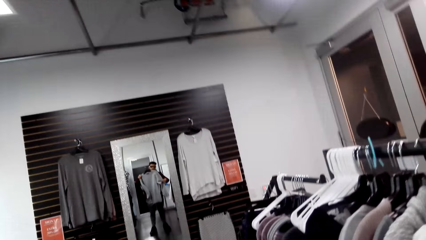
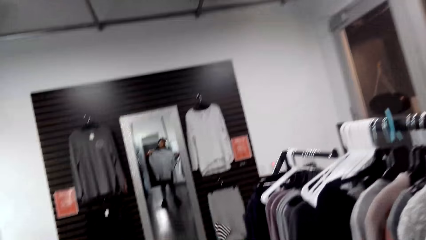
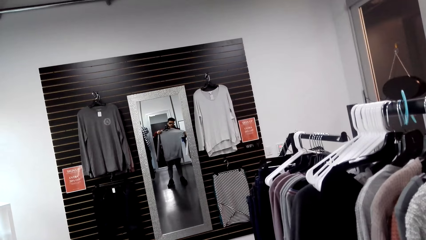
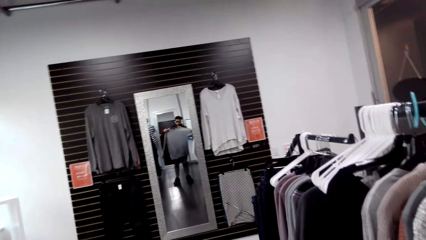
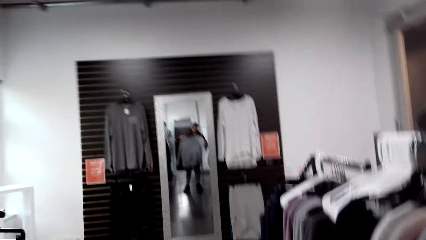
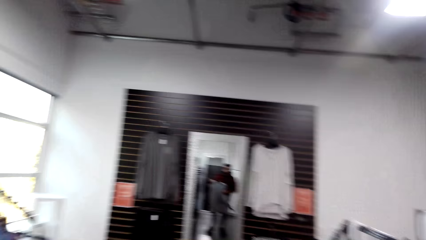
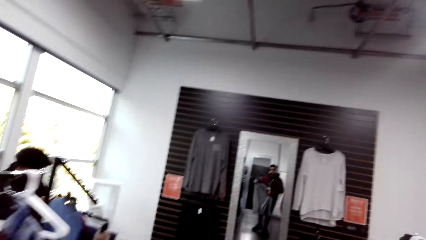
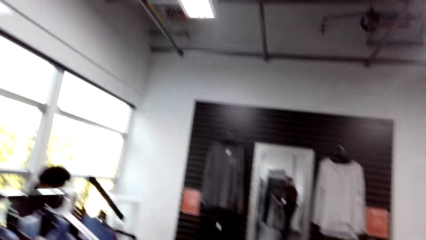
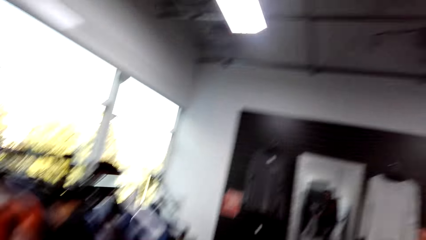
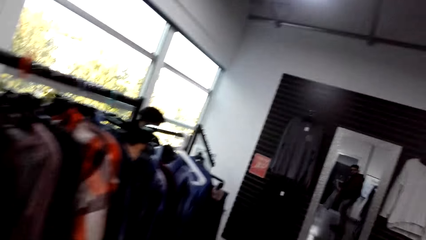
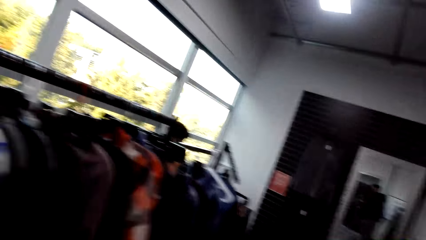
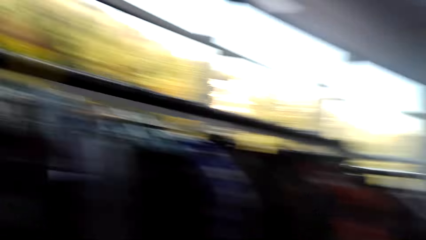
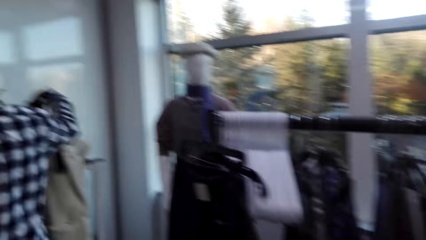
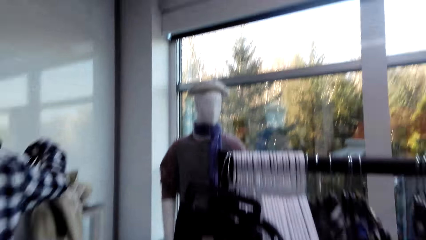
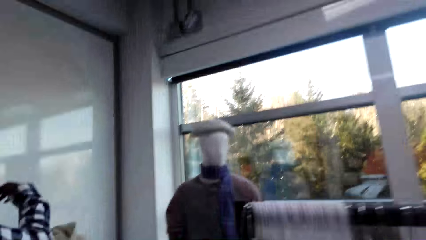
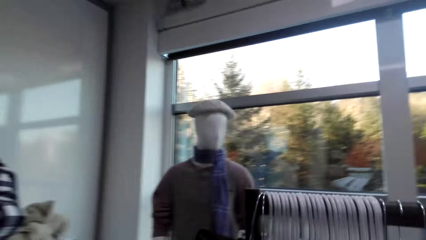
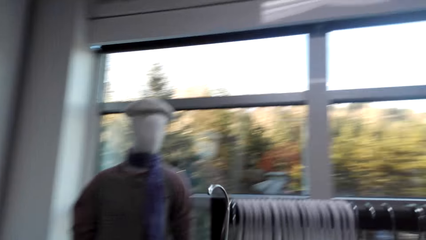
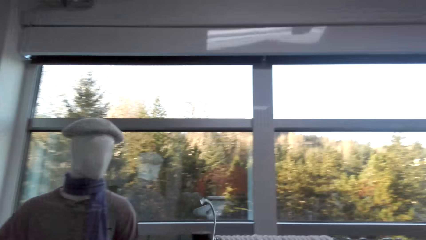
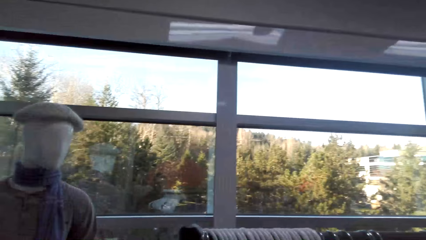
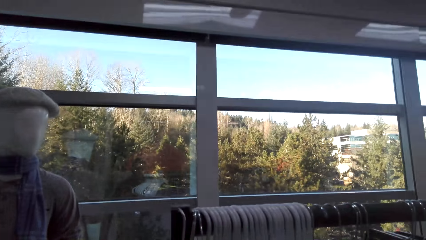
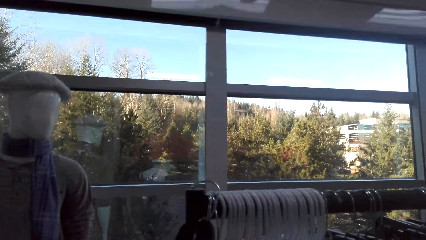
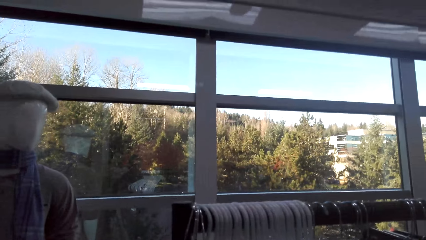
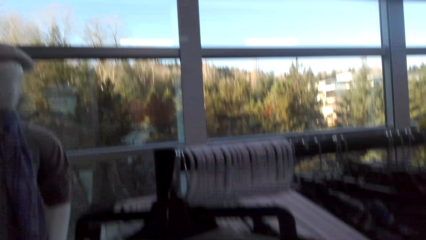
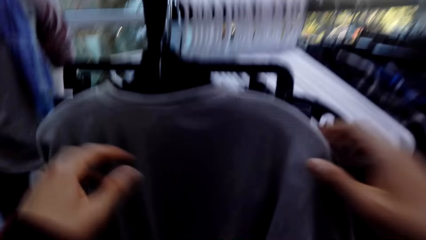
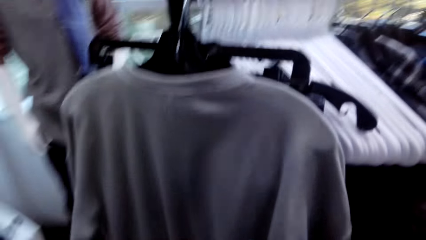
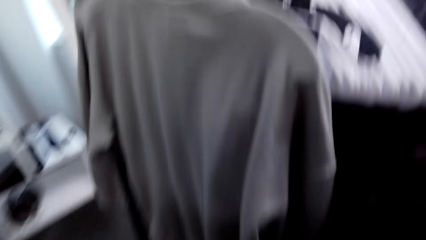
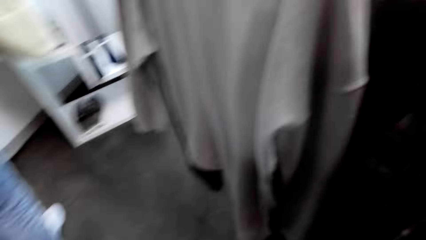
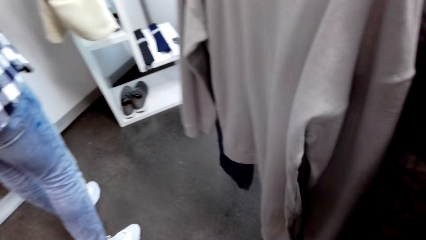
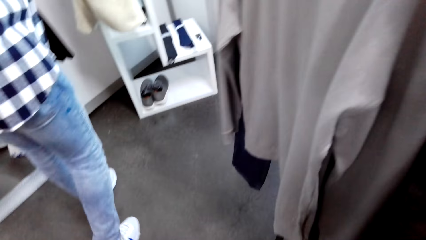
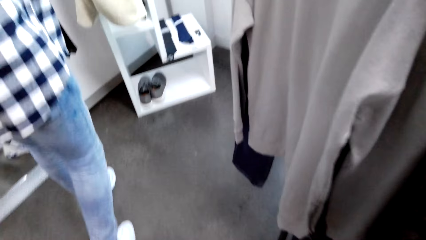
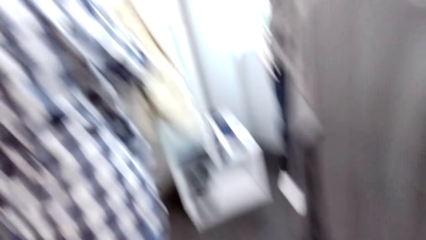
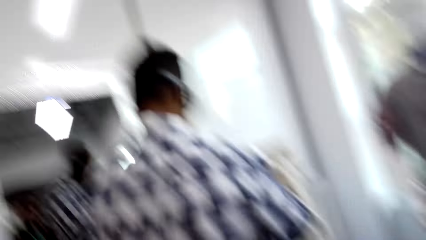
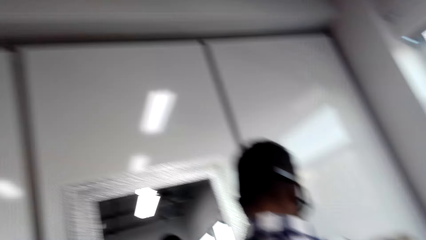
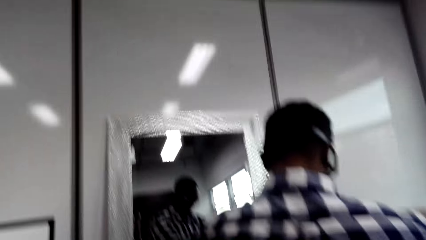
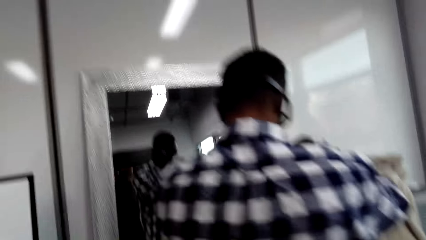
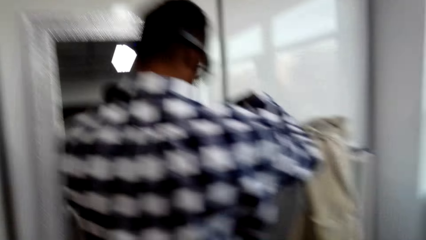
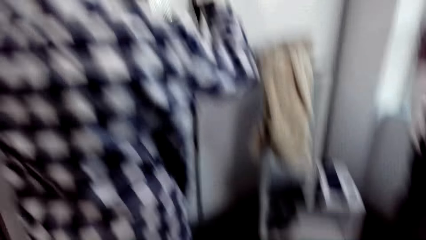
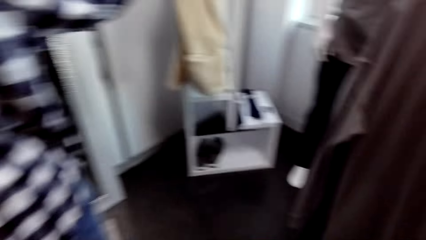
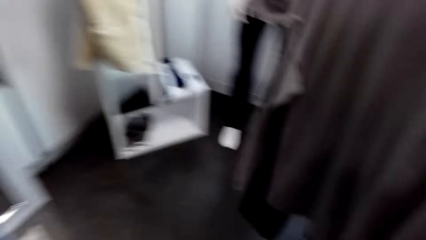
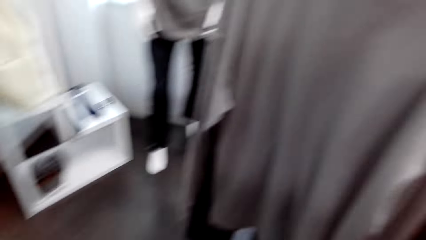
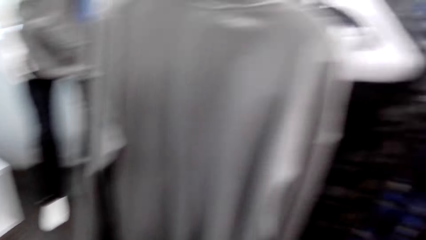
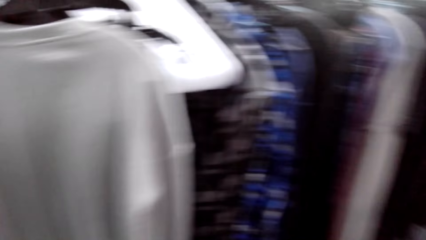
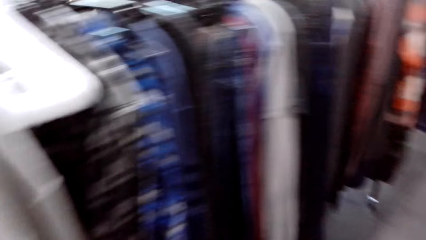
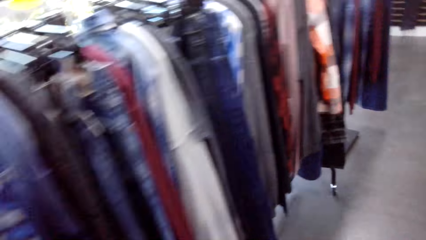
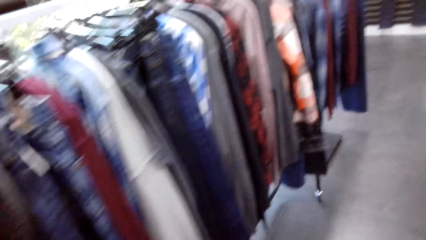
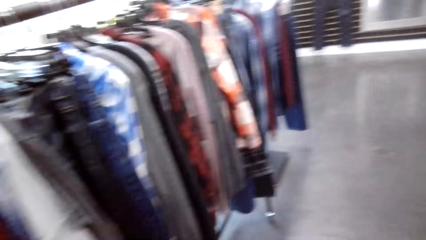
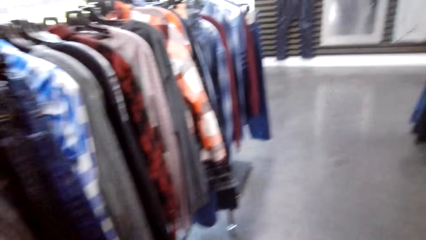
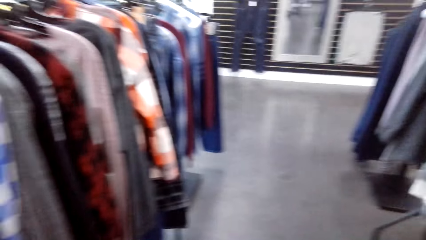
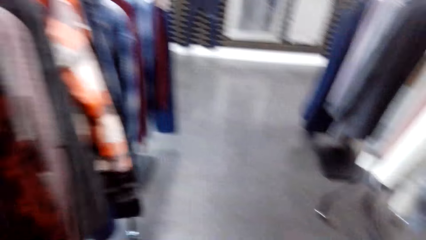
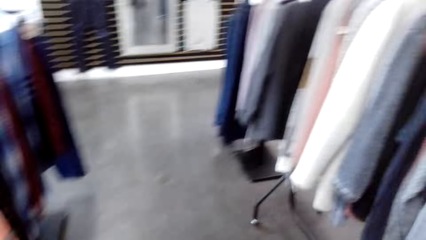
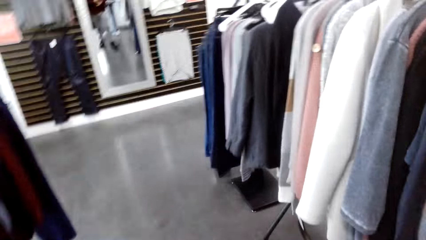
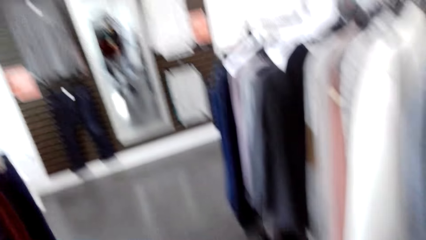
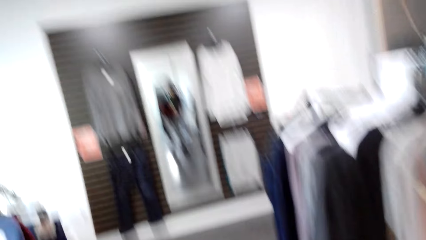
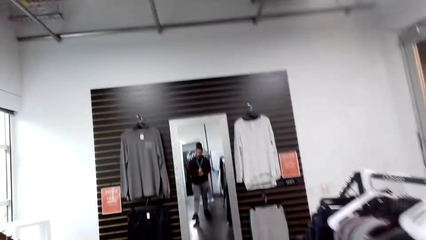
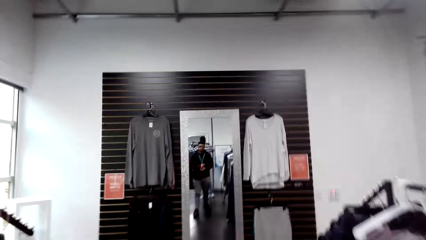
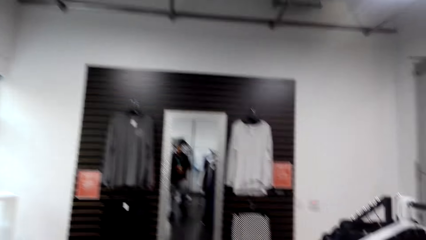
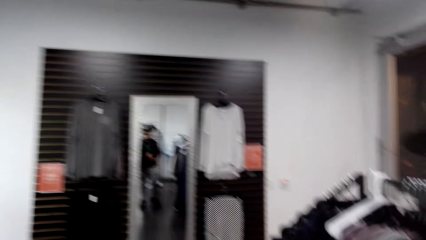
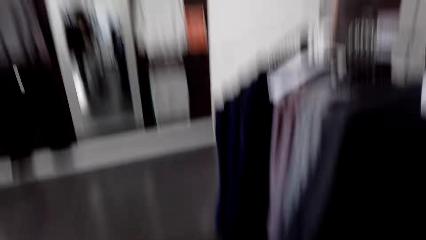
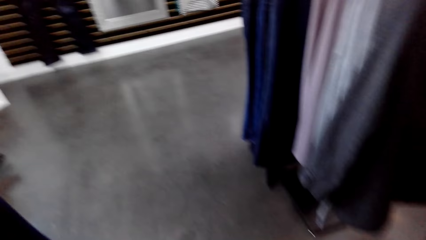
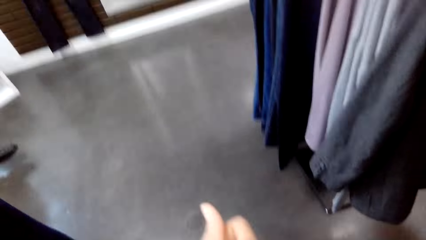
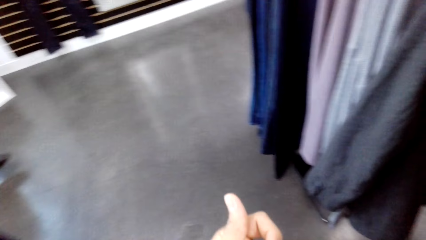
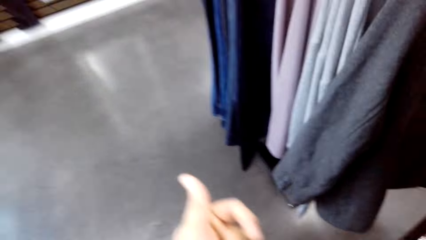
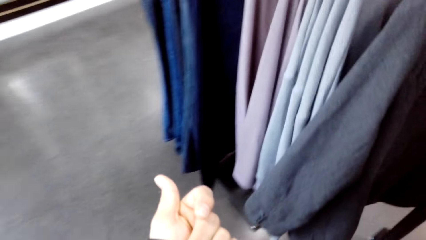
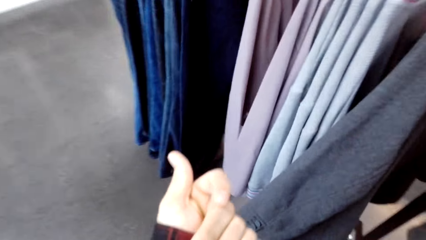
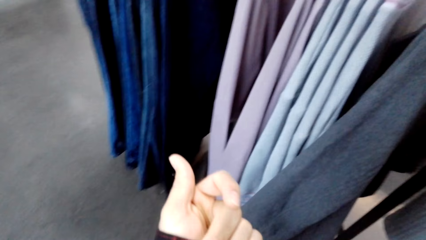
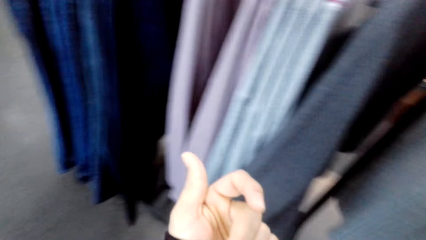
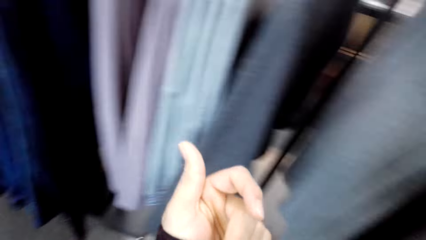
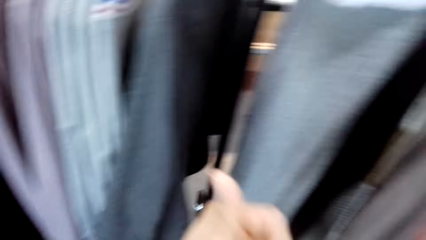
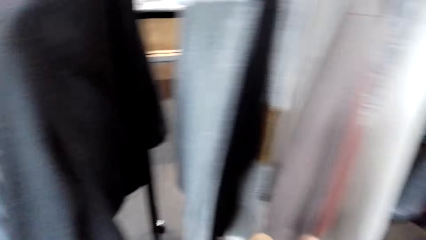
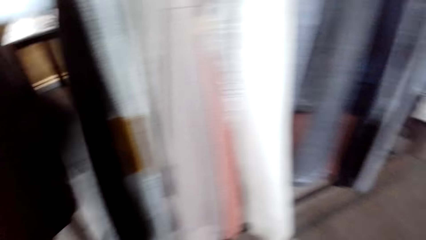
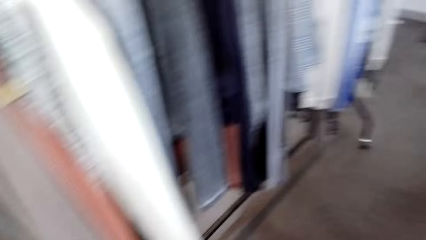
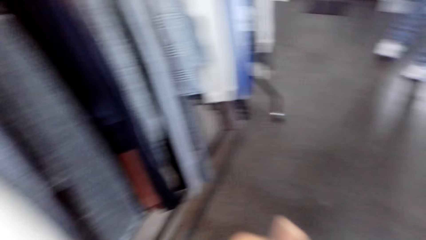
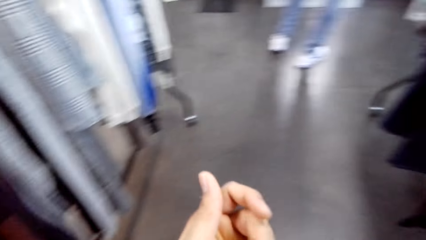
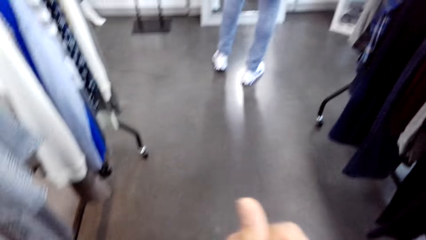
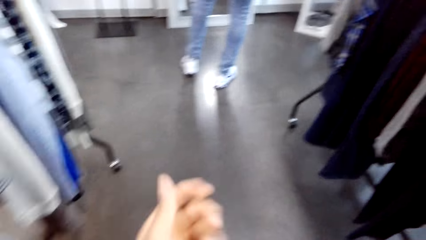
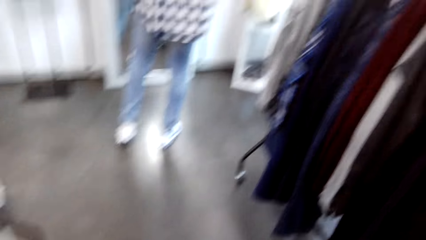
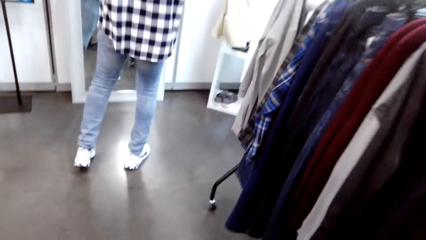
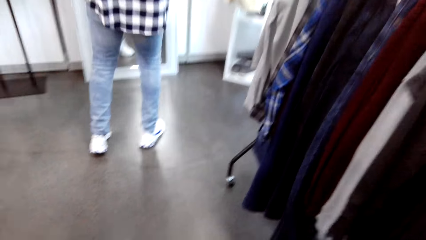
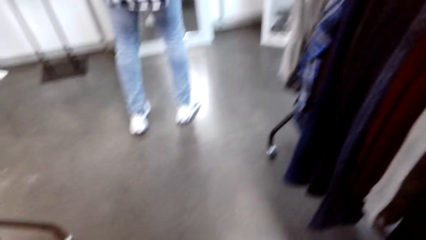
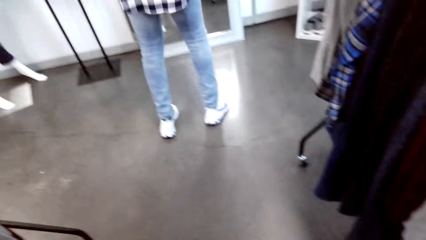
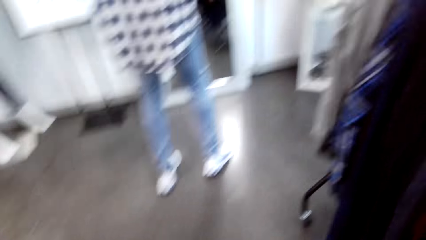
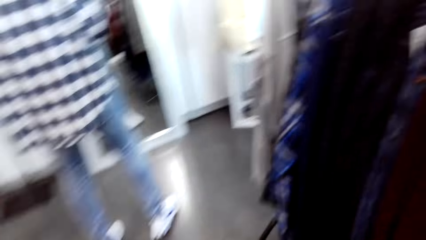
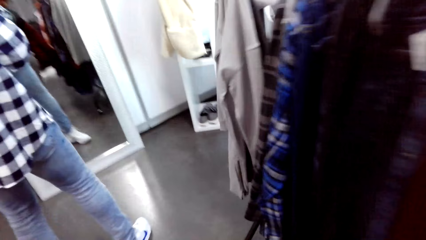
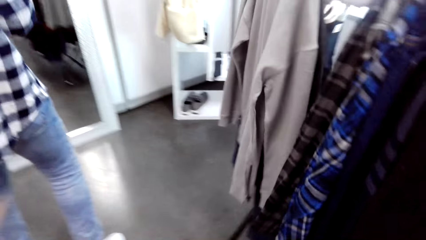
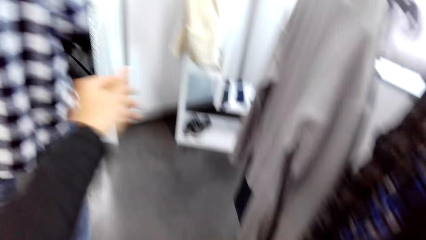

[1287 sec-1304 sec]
The camera wearer fits a sweater in front of a mirror. They walk on.
